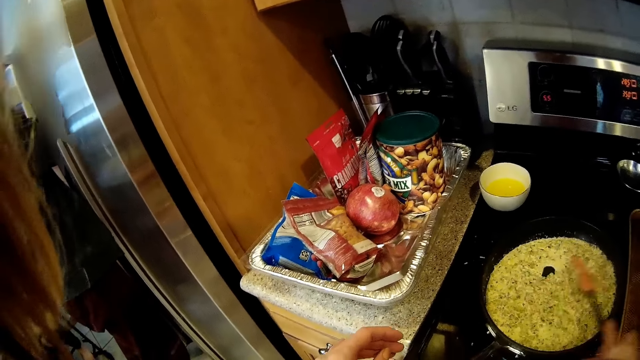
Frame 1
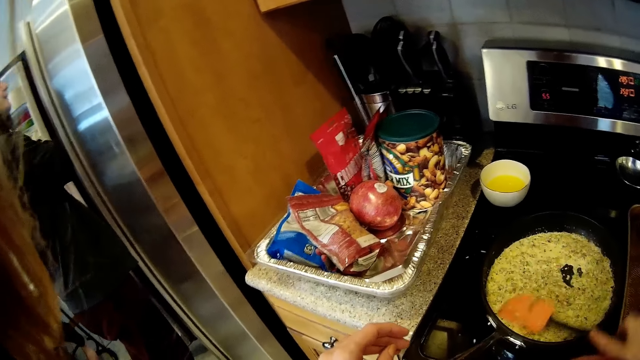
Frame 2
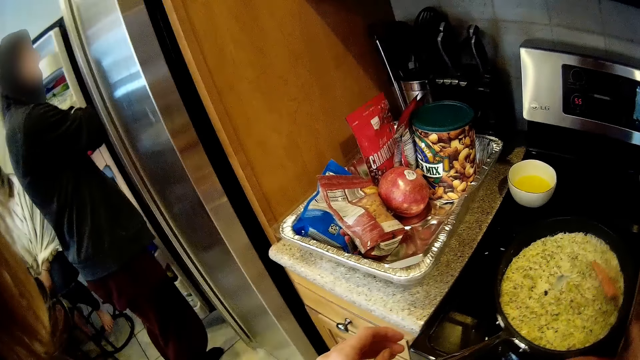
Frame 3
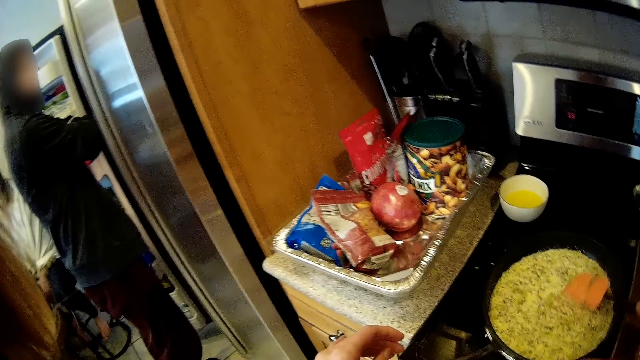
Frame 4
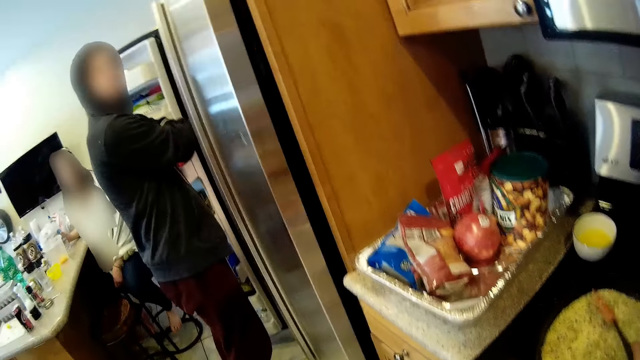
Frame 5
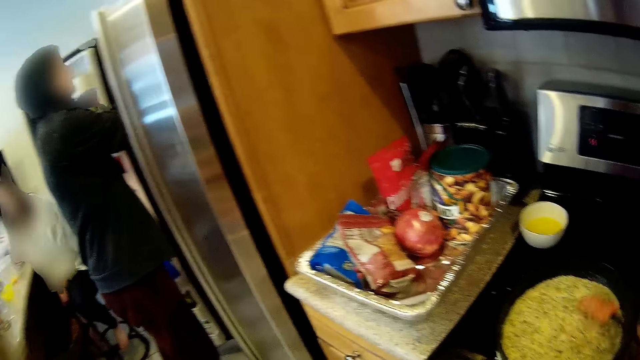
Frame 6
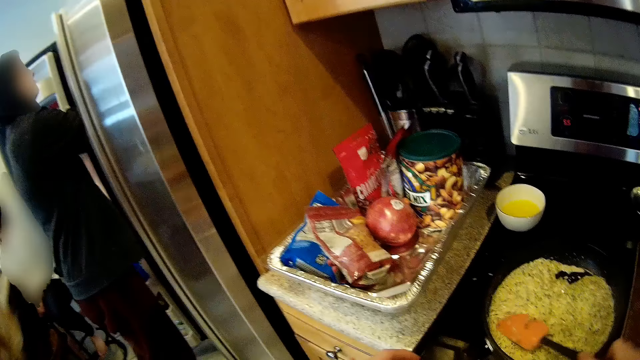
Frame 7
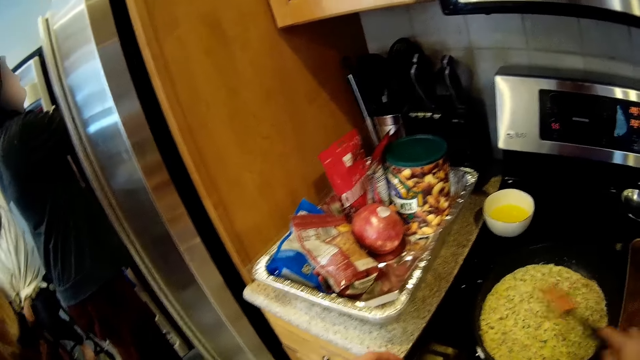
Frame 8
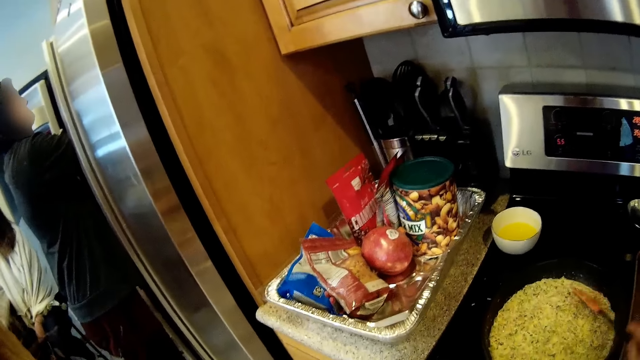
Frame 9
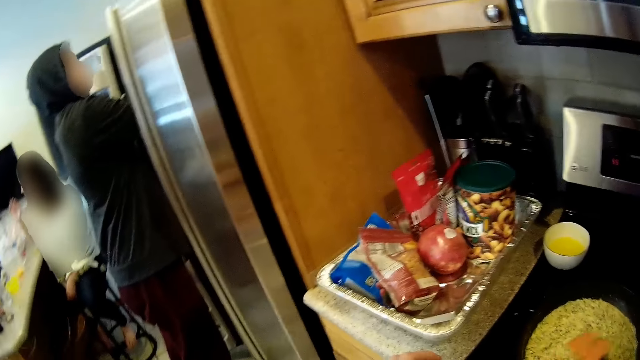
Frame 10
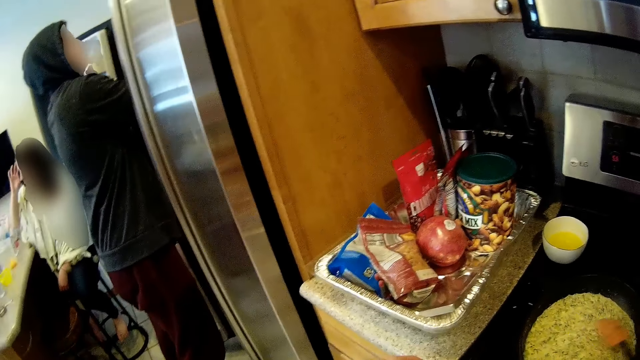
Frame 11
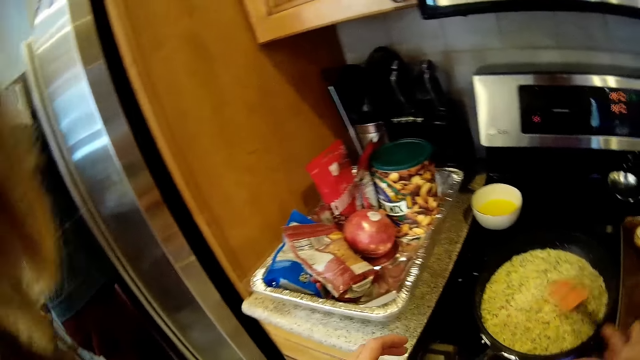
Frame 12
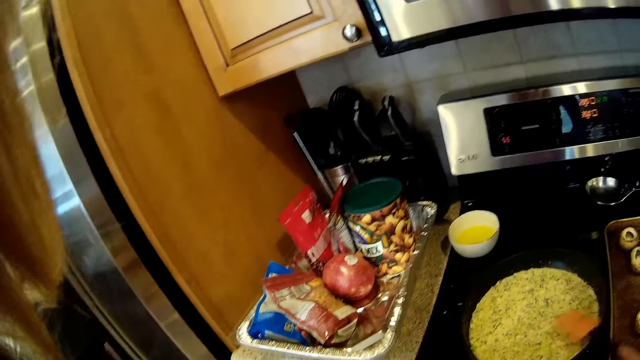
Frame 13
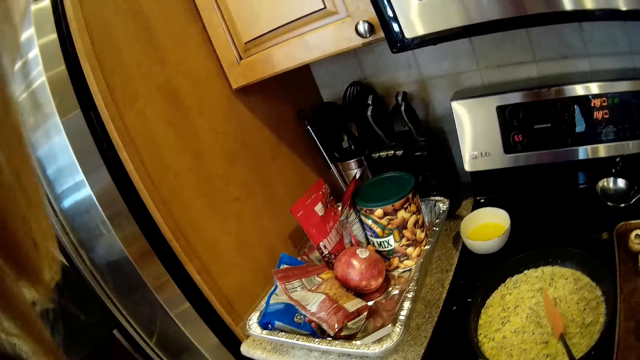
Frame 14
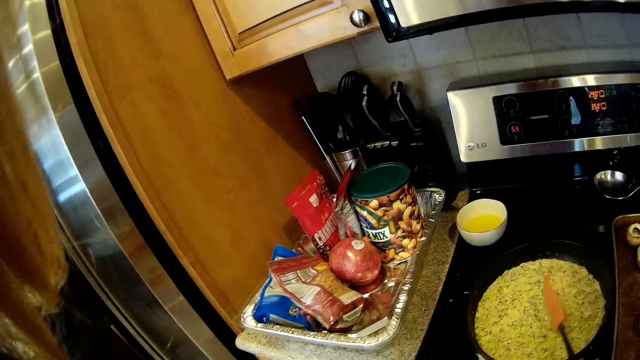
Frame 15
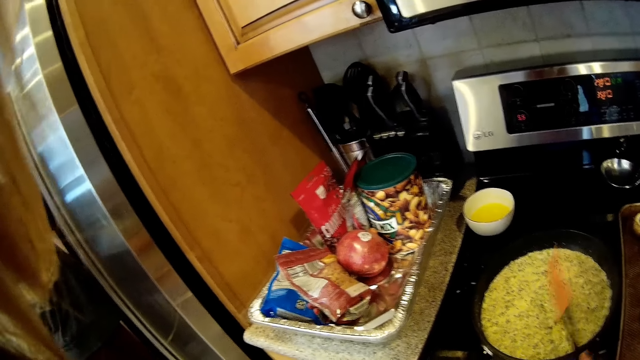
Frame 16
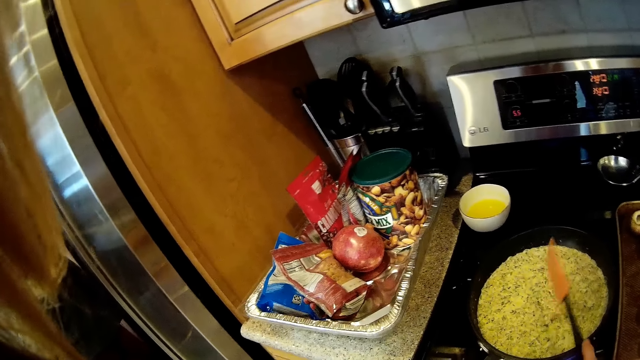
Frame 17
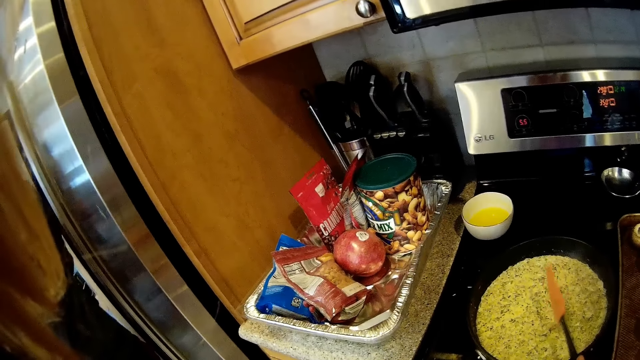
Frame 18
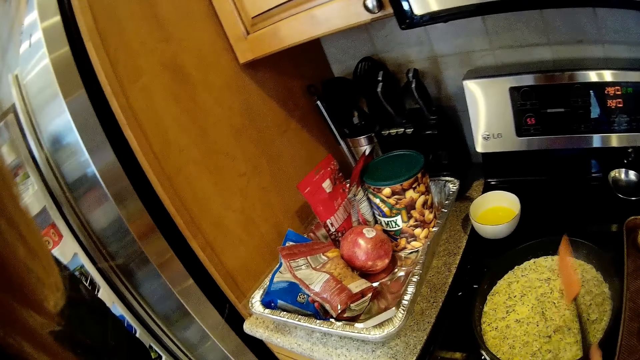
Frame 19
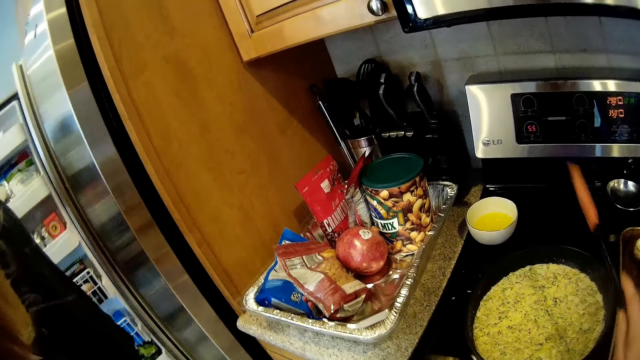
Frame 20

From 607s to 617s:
A woman adjusts her hair. The camera wearer hits the spoon on the fry pan.

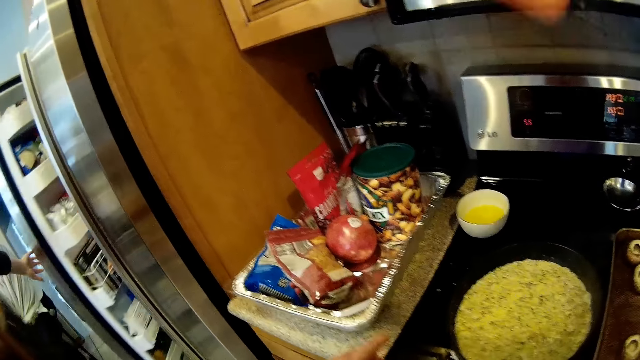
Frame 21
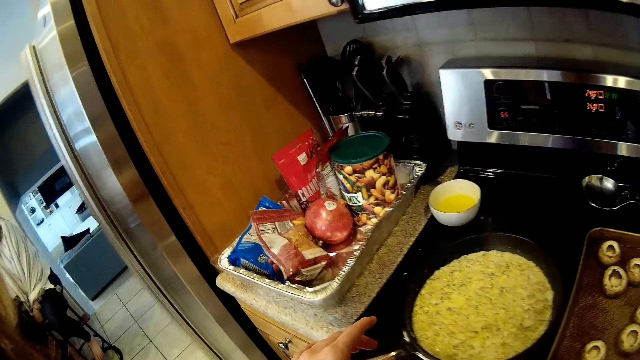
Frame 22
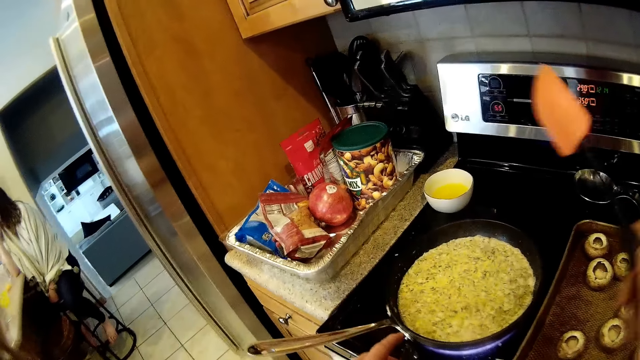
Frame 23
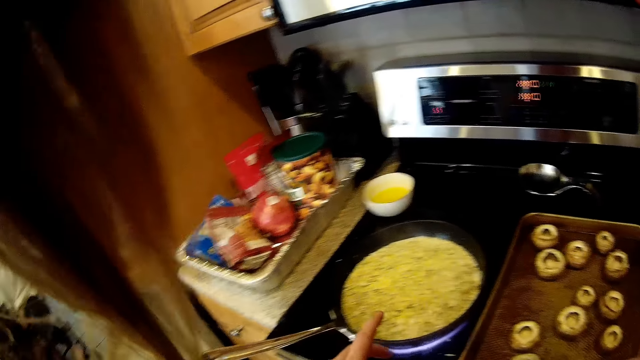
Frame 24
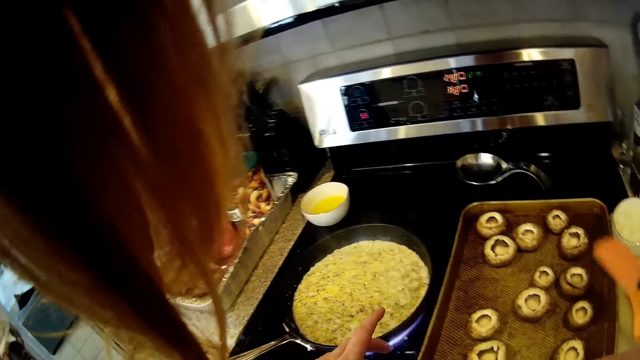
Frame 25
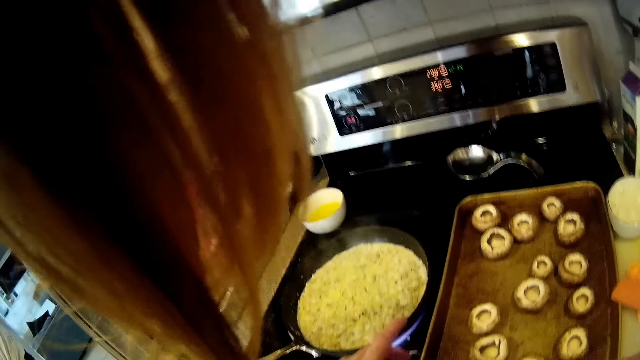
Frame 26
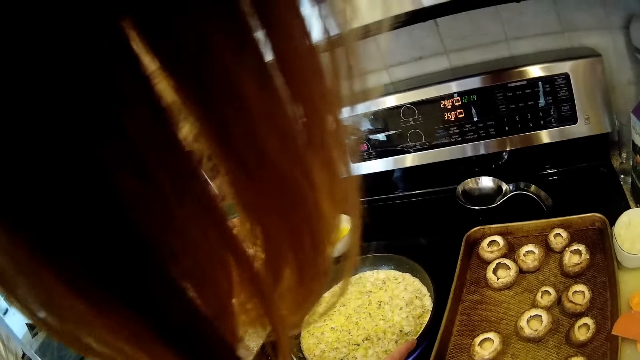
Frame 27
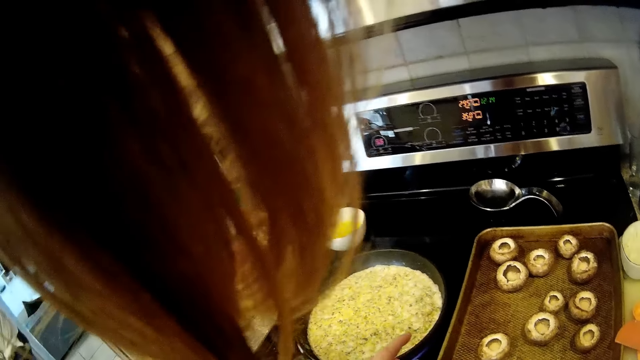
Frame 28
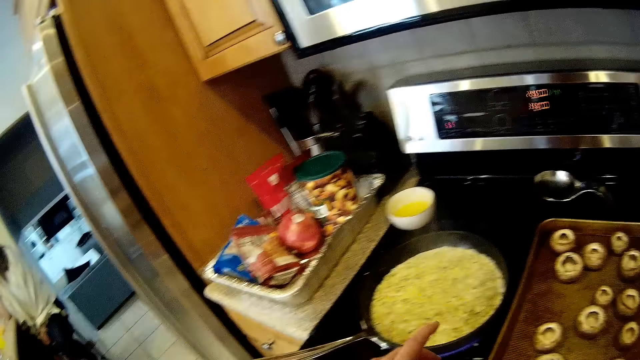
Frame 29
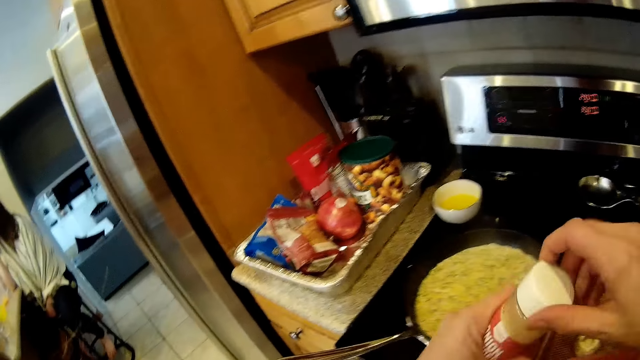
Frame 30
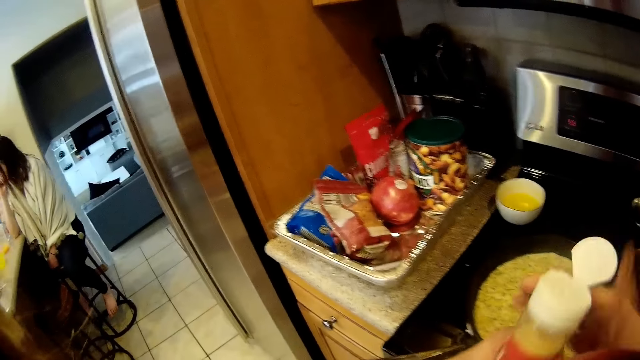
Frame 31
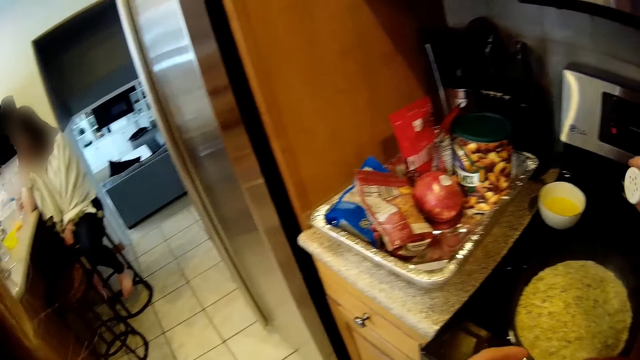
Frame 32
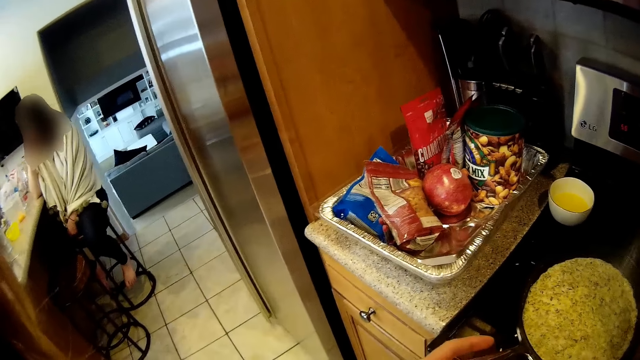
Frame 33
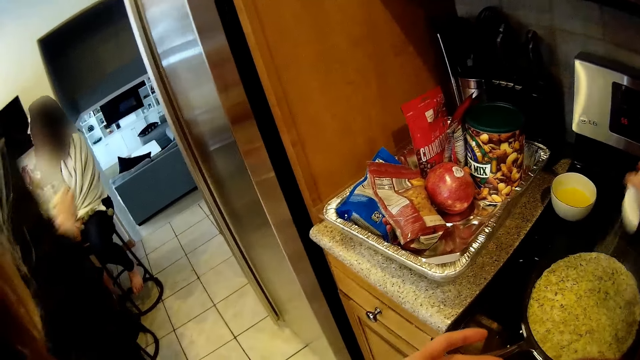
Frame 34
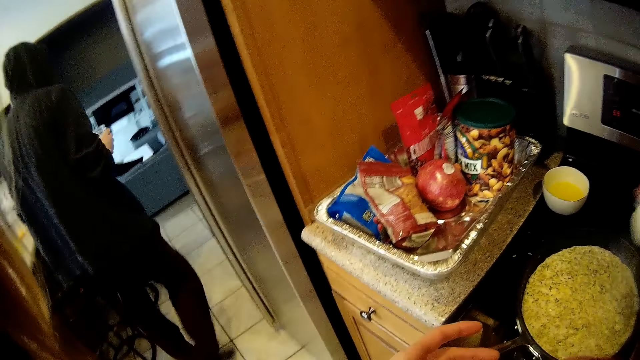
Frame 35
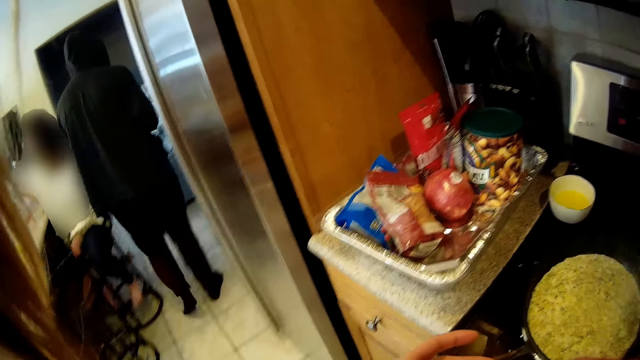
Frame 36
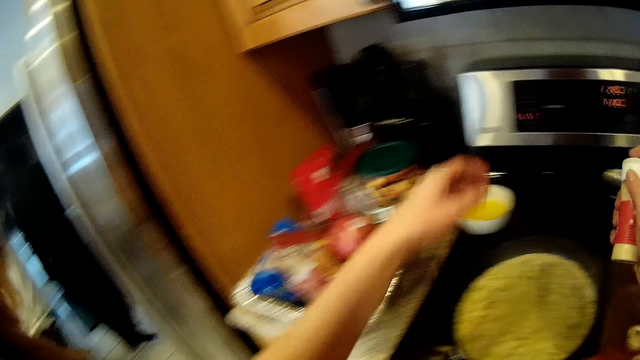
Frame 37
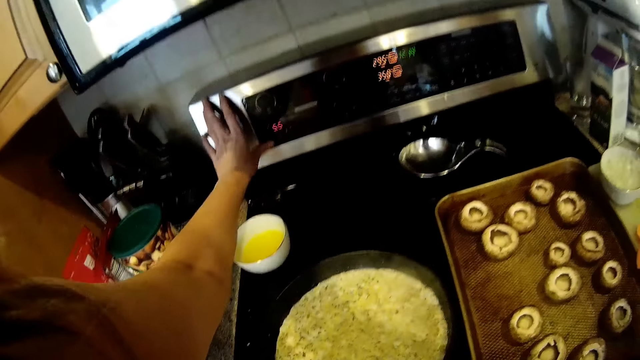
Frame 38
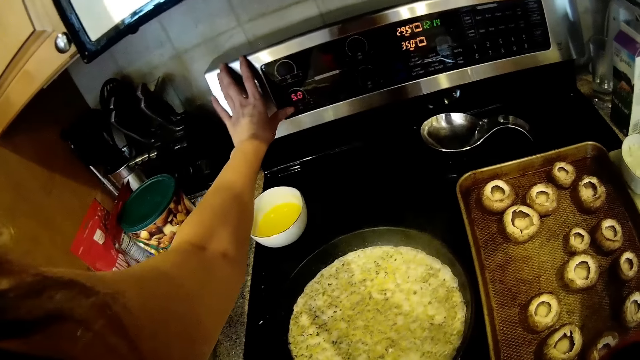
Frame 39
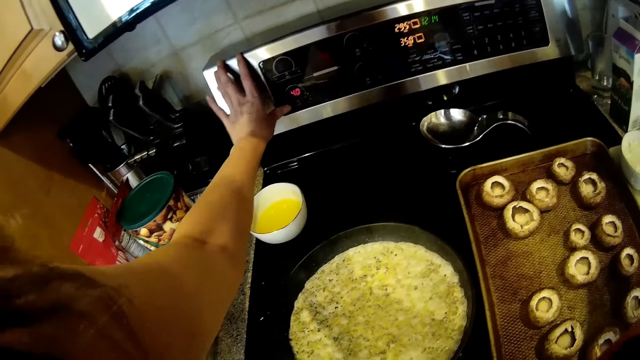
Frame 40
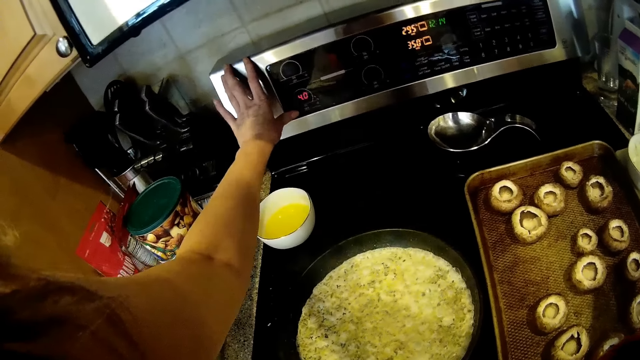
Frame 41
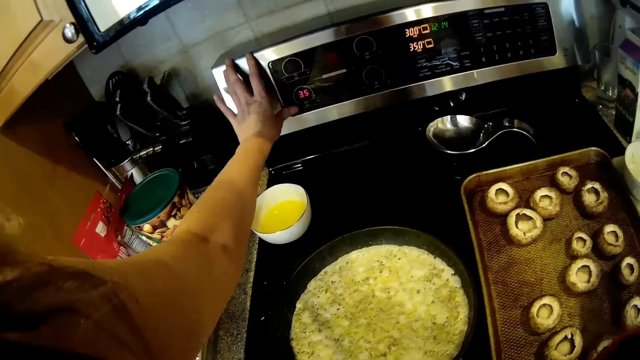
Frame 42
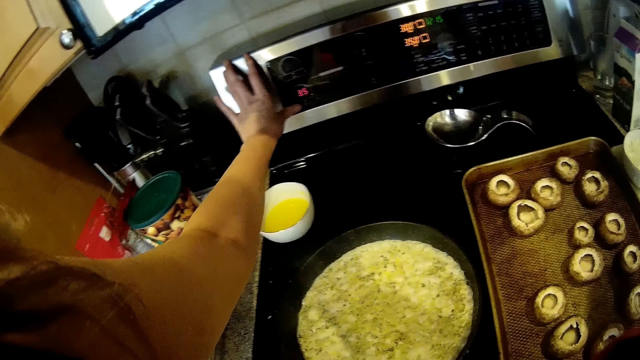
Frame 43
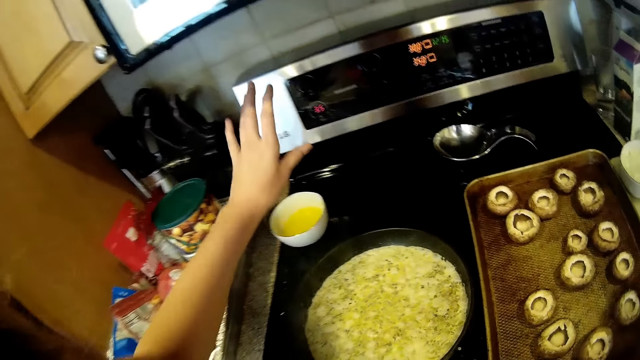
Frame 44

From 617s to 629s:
A man closes the fridge. The camera wearer drops the spoon on a tray. She opens the seasoning. The man walks towards the stairs. The camera wearer puts the seasoning in the food. She operates the gas cooker with her left hand.
